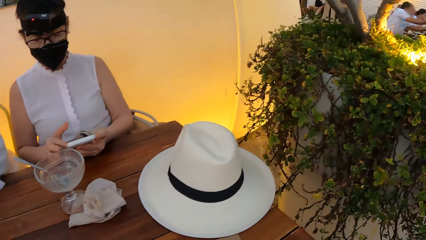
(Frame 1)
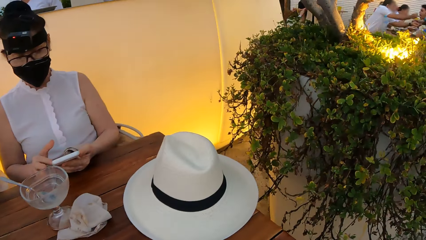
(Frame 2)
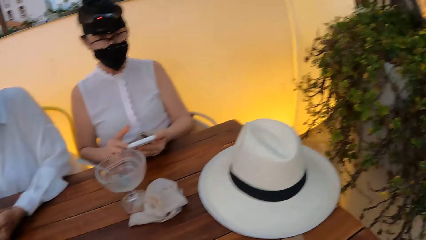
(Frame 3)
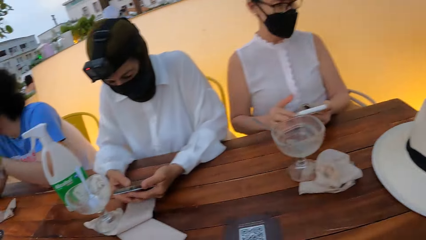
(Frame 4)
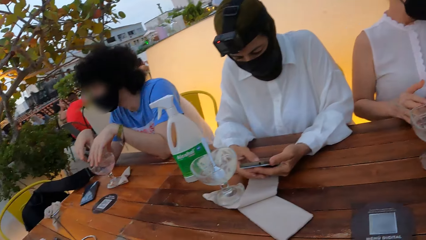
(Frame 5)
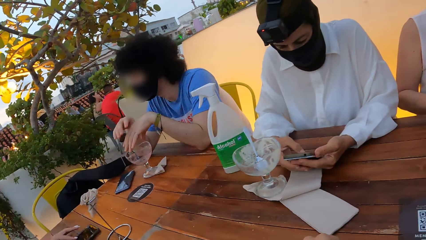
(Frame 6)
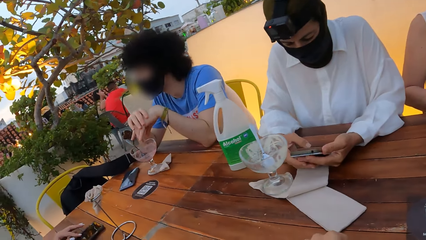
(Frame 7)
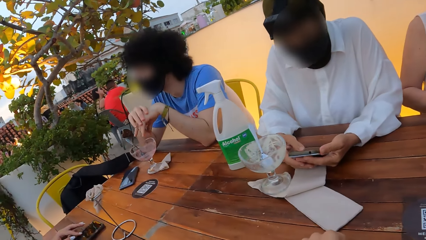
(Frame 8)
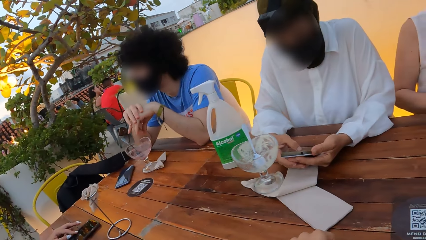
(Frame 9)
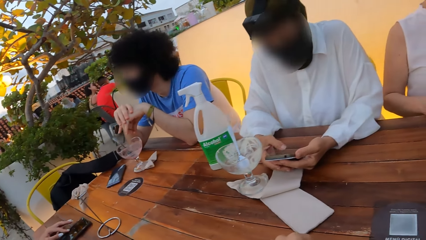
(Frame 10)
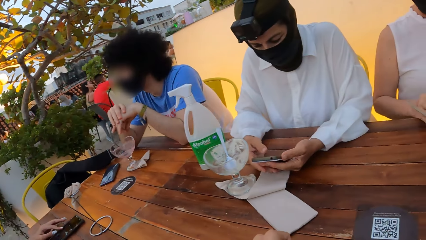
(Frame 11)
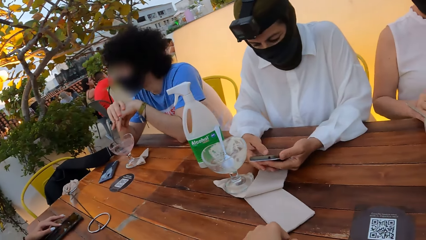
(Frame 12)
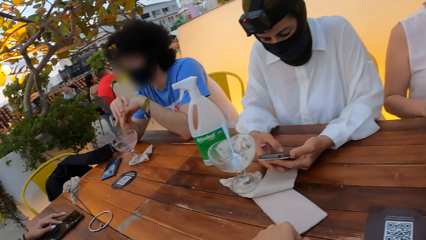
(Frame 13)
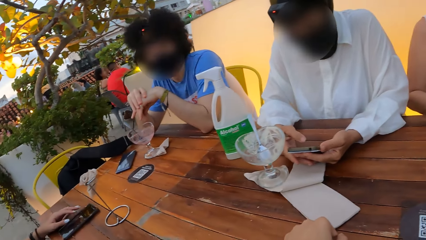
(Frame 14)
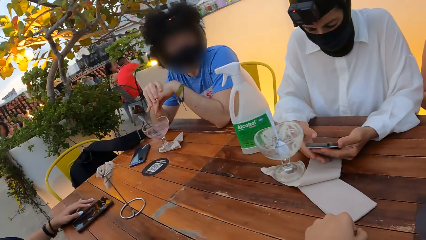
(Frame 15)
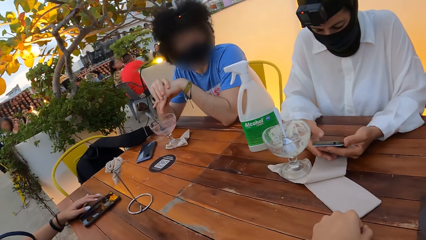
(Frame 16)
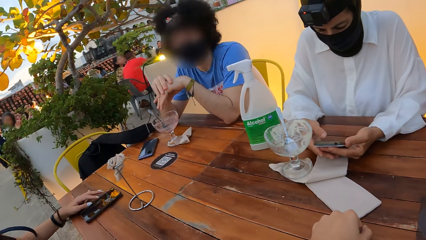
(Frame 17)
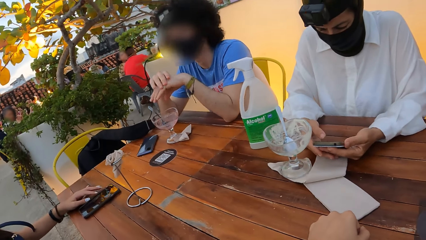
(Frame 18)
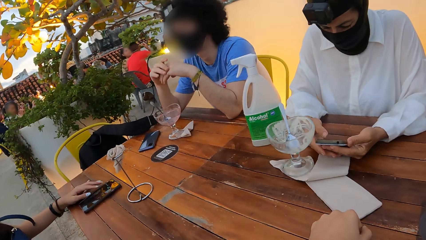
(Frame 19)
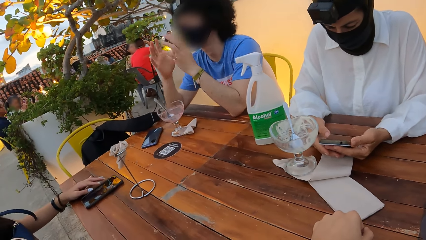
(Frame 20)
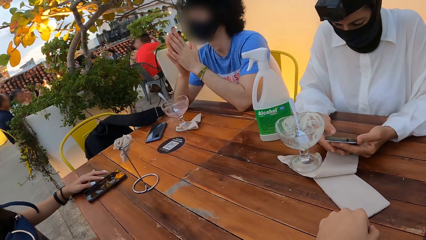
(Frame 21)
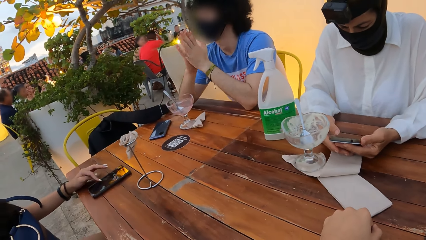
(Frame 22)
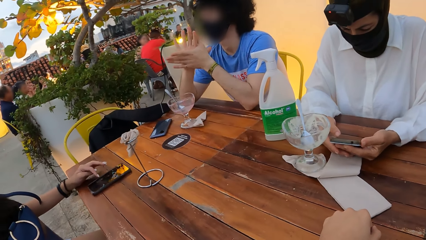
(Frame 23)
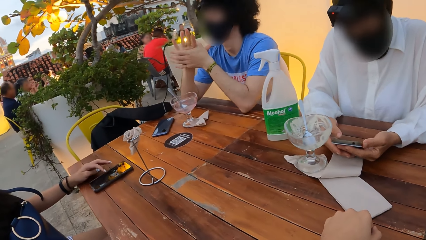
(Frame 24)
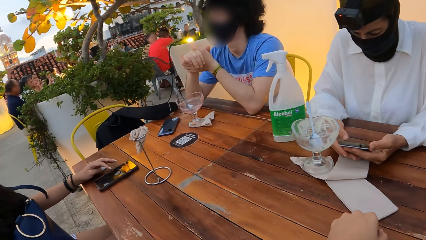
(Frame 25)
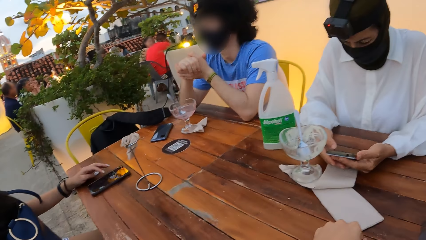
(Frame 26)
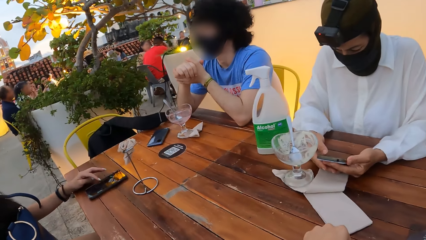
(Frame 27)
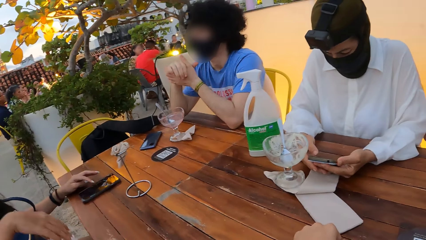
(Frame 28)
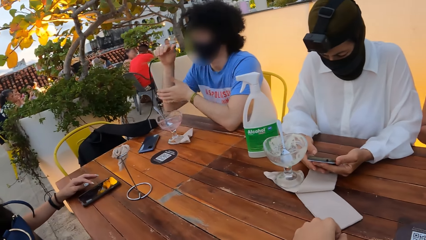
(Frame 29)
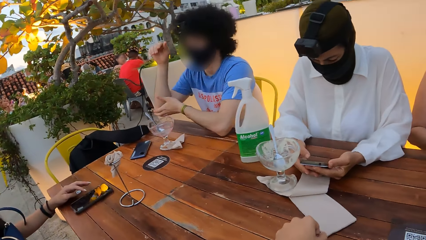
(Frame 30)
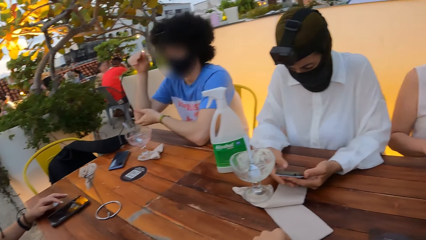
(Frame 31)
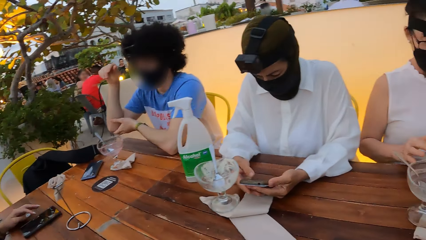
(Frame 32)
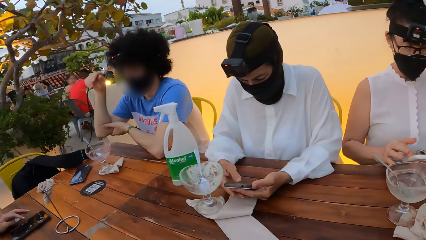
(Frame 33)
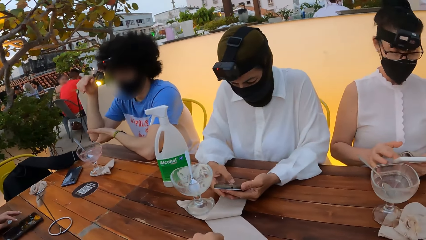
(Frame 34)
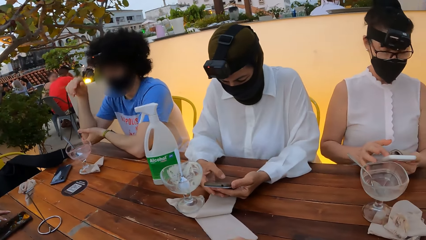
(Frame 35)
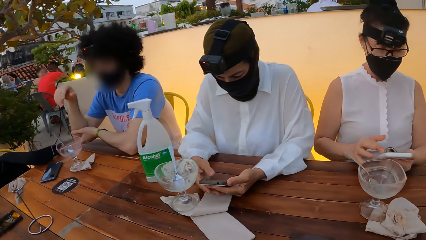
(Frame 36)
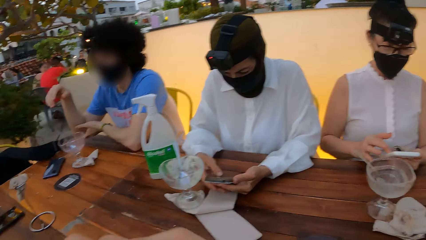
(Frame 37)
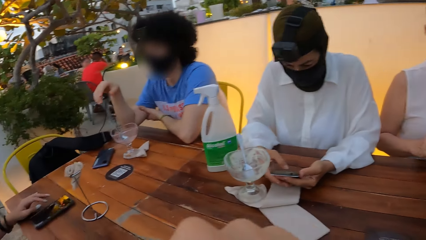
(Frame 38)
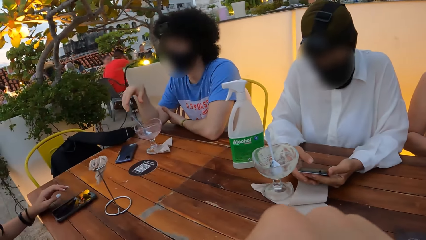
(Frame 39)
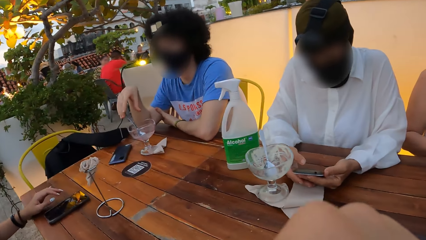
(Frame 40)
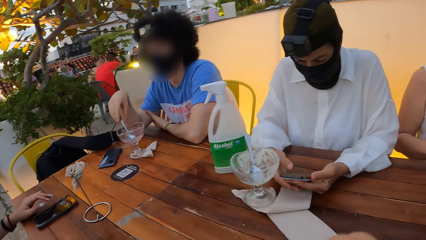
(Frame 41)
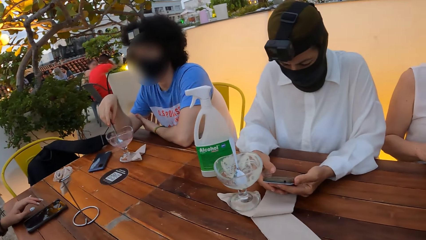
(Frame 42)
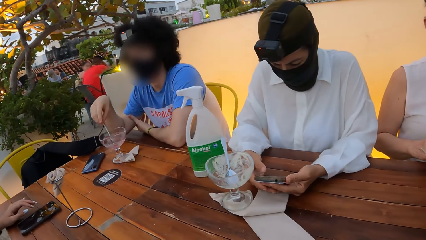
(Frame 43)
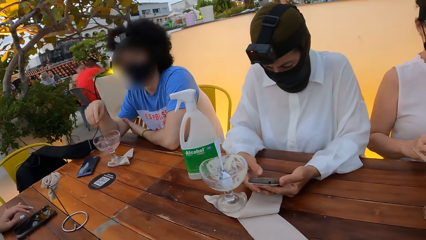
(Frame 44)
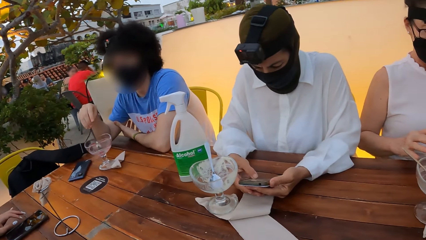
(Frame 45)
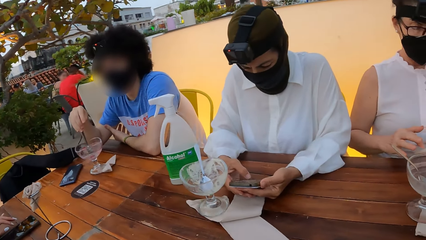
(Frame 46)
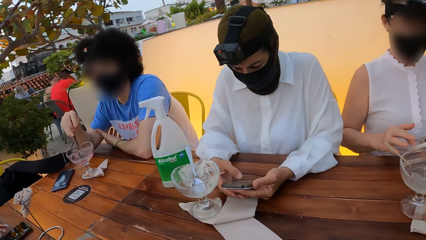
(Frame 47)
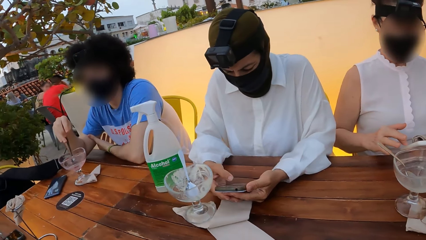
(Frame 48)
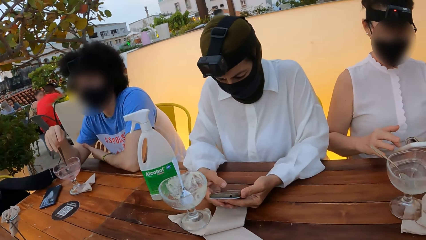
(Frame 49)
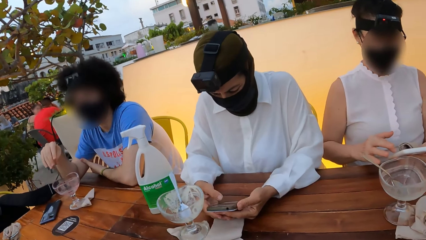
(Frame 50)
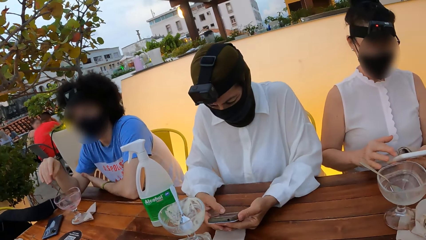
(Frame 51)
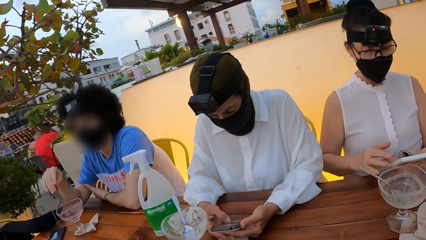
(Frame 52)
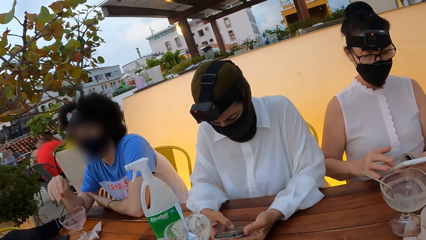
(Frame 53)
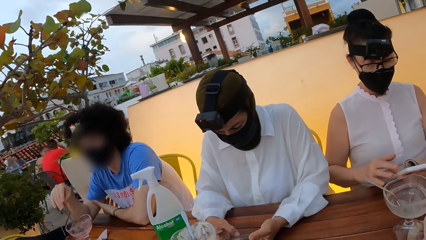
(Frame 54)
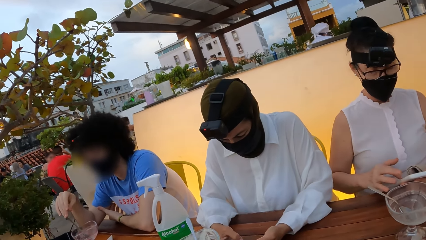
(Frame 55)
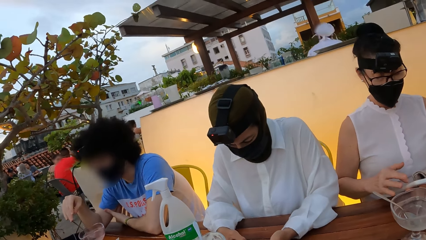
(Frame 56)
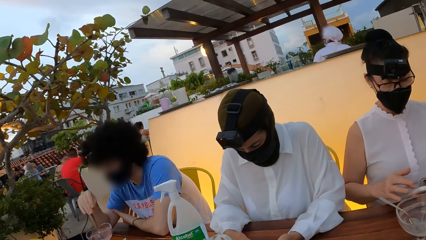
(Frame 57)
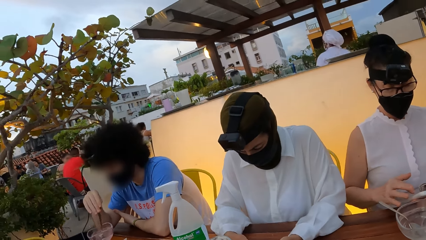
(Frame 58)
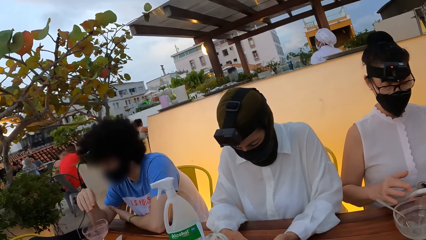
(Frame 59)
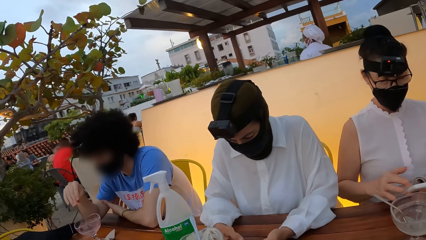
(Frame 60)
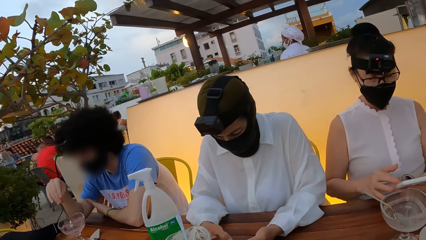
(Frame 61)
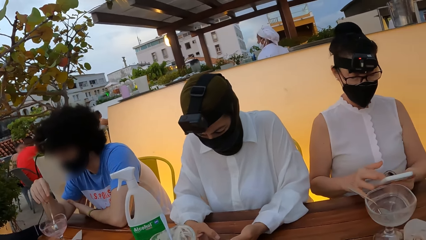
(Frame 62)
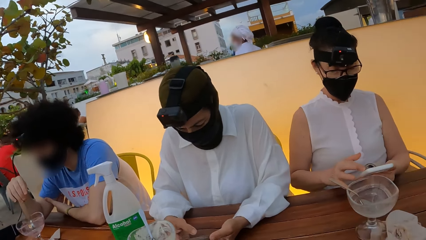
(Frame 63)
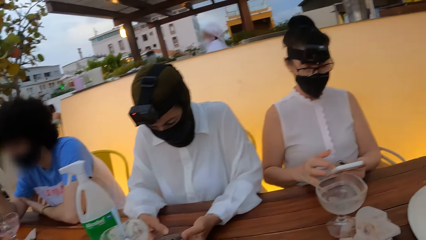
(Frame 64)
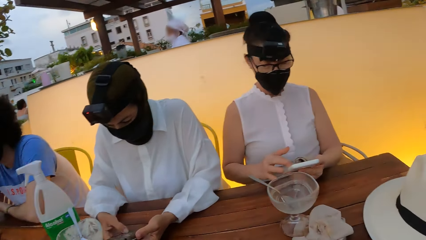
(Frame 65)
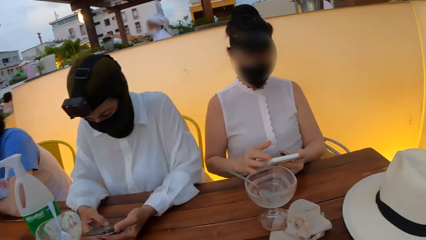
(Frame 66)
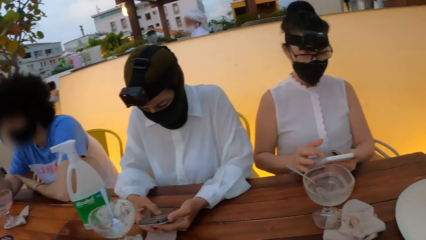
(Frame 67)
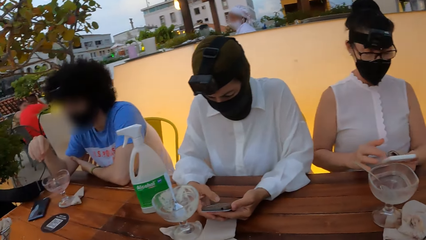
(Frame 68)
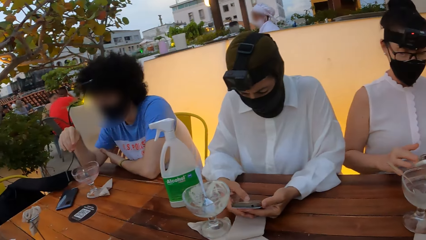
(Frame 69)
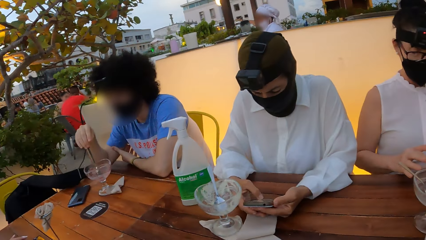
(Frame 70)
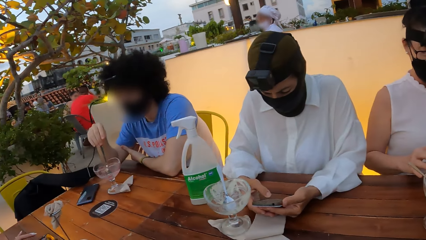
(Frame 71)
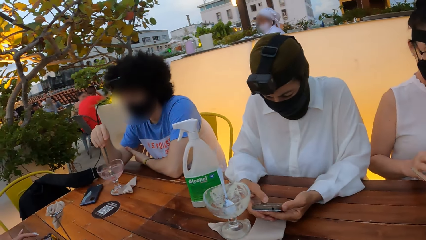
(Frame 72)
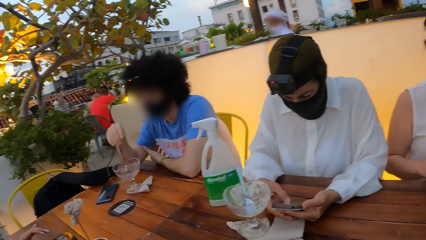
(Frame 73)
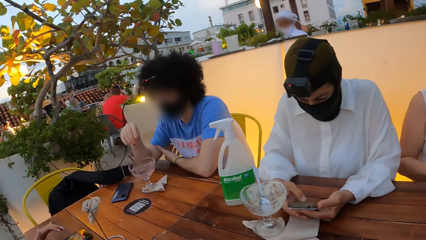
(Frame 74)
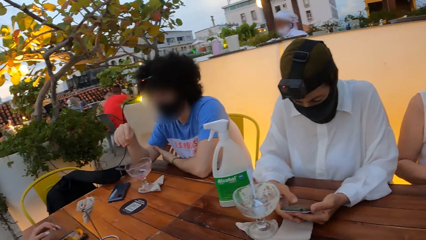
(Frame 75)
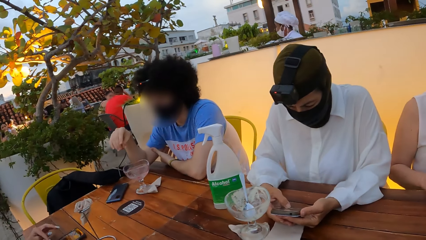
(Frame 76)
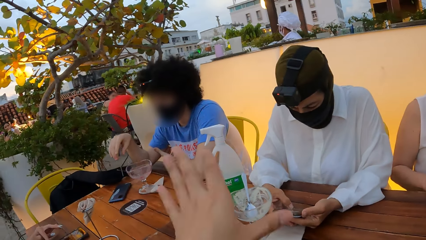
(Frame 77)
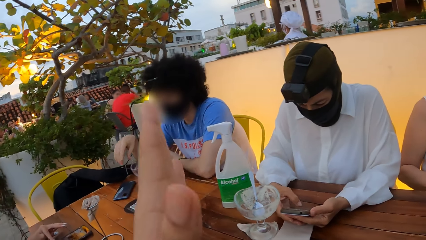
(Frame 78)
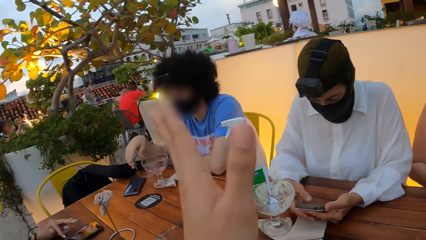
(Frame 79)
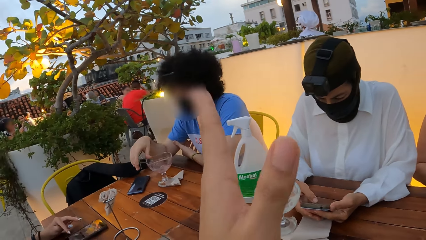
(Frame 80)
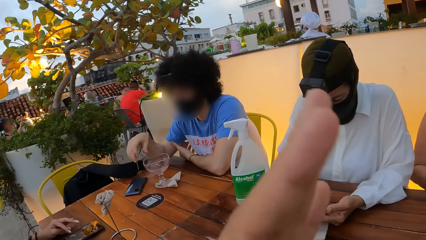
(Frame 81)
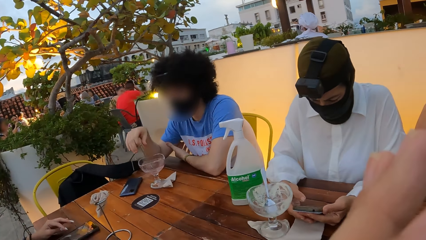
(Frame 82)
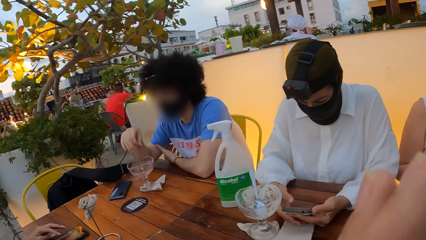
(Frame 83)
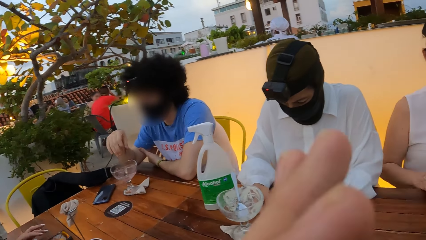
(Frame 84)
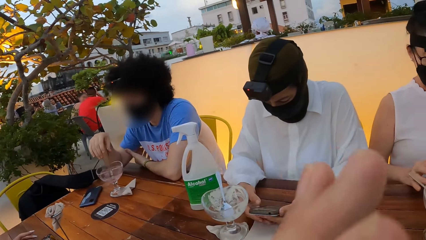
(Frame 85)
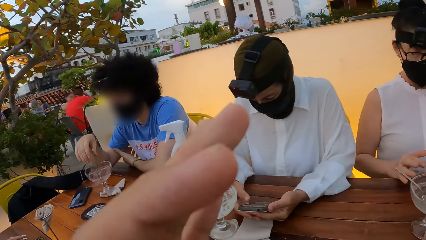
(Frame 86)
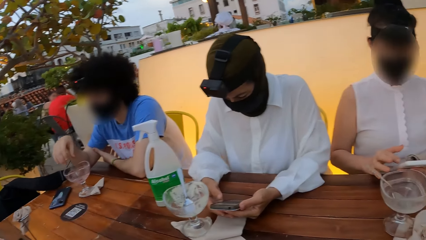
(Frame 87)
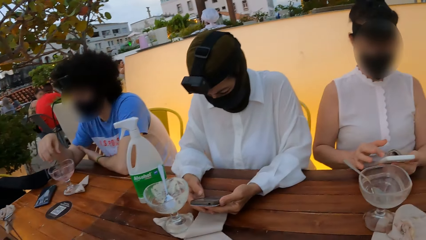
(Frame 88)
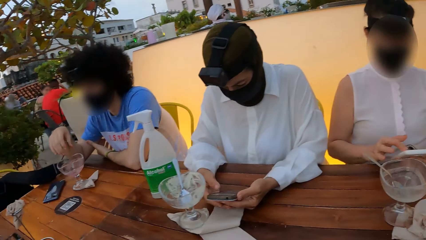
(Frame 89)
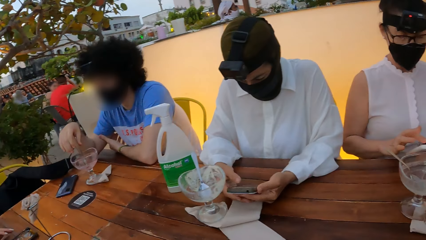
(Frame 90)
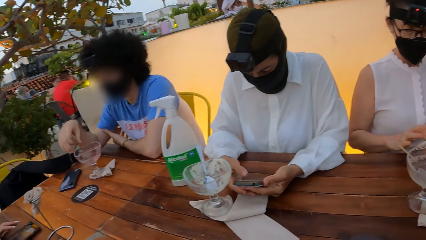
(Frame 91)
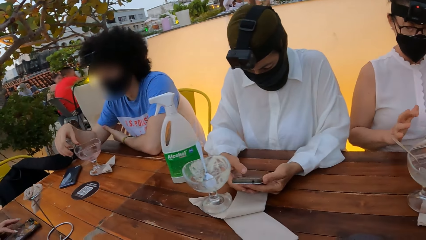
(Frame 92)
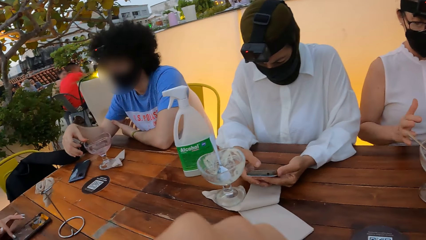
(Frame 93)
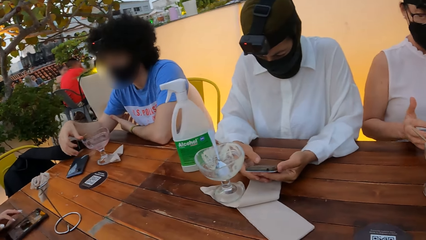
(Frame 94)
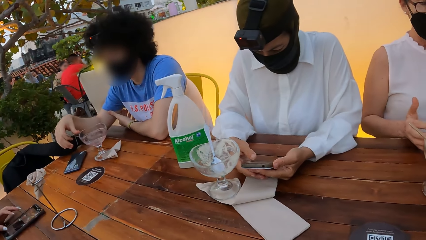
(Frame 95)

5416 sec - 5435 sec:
The camera wearer looks around the restaurant. He looks at a man. He looks at a woman and another woman. He sways his hand.
